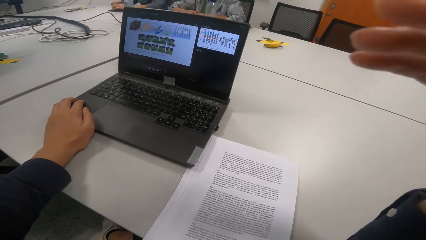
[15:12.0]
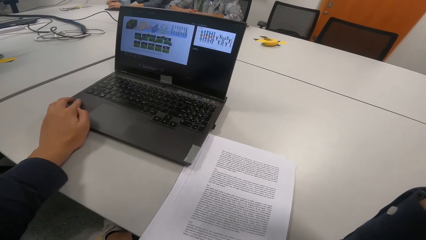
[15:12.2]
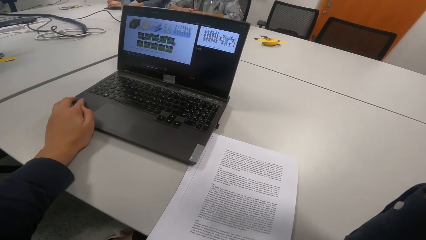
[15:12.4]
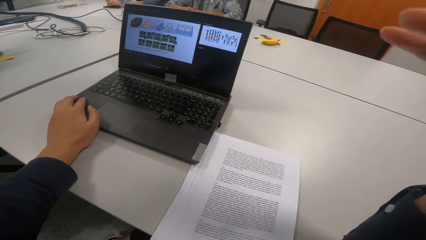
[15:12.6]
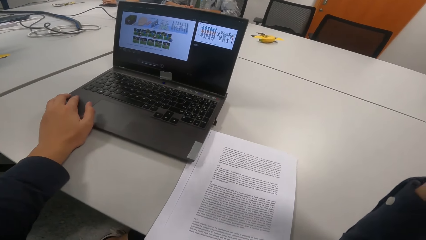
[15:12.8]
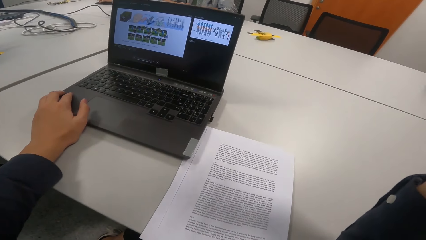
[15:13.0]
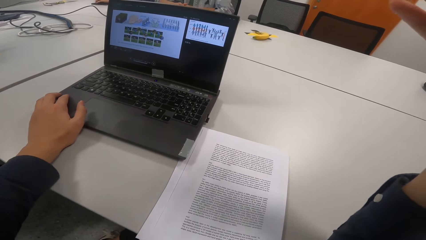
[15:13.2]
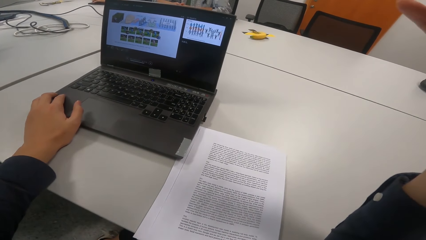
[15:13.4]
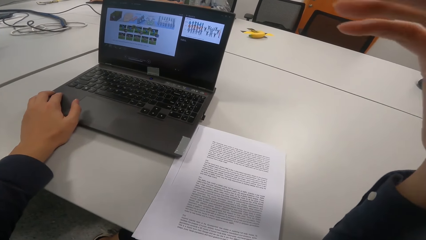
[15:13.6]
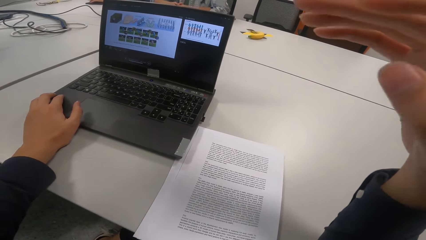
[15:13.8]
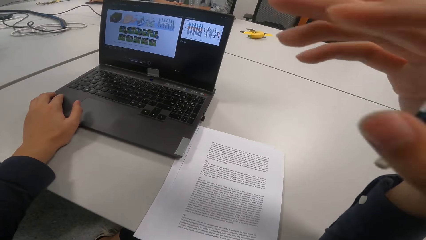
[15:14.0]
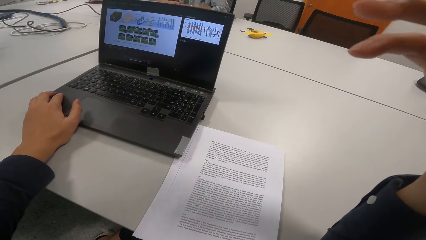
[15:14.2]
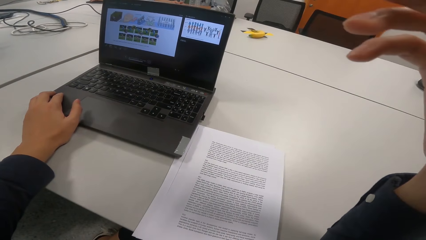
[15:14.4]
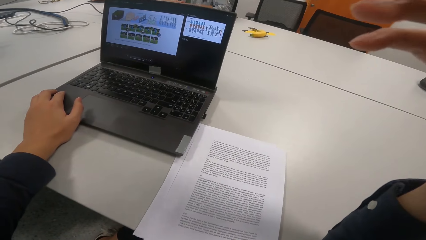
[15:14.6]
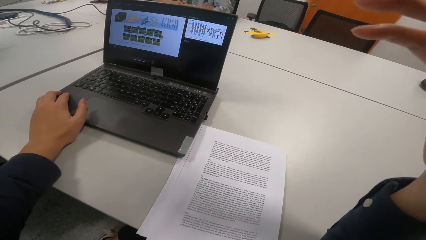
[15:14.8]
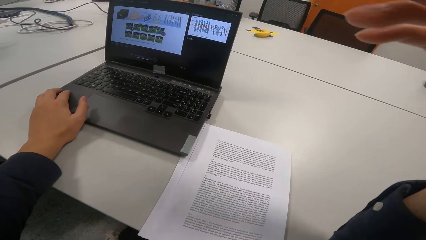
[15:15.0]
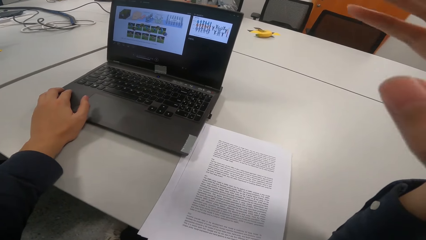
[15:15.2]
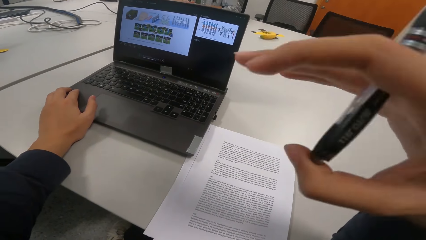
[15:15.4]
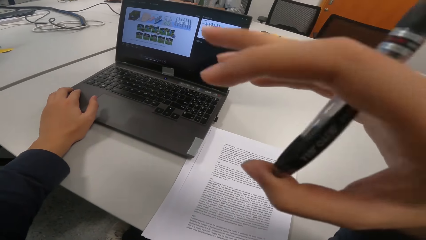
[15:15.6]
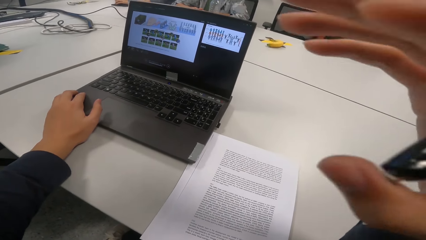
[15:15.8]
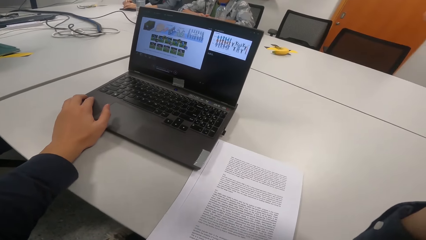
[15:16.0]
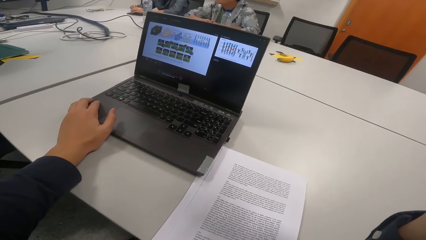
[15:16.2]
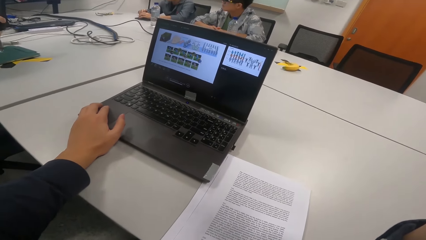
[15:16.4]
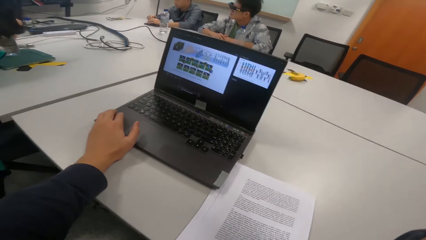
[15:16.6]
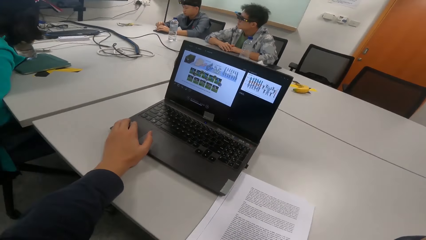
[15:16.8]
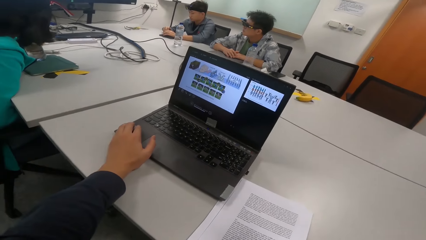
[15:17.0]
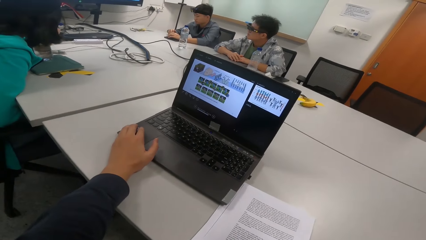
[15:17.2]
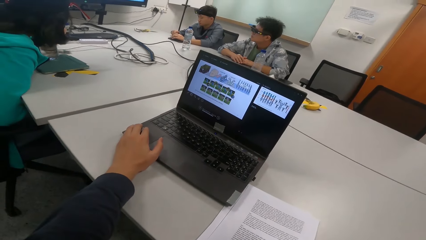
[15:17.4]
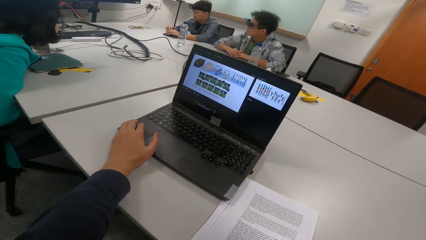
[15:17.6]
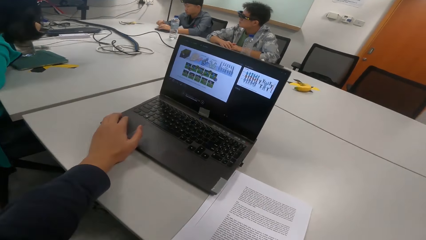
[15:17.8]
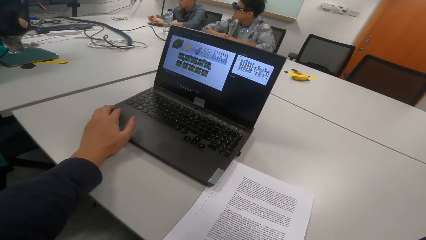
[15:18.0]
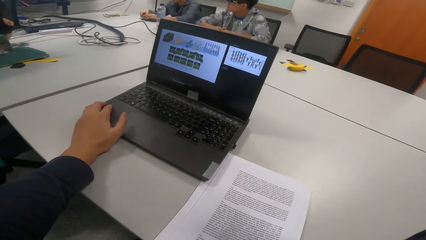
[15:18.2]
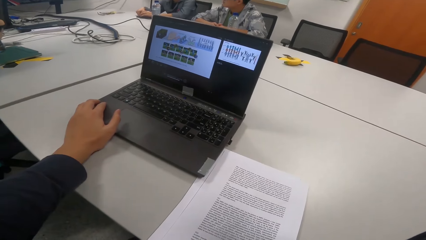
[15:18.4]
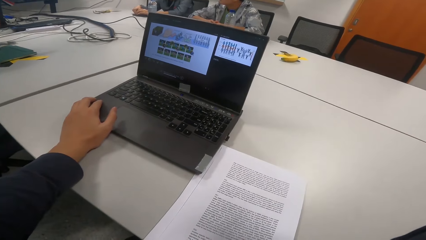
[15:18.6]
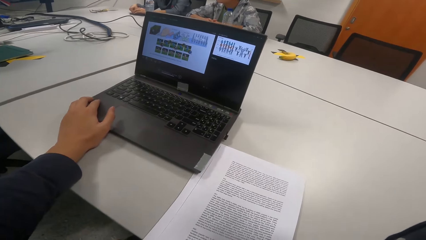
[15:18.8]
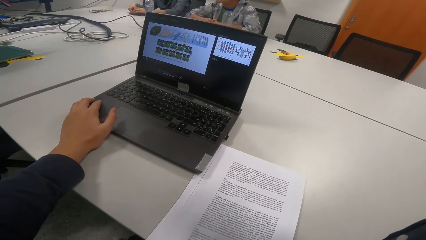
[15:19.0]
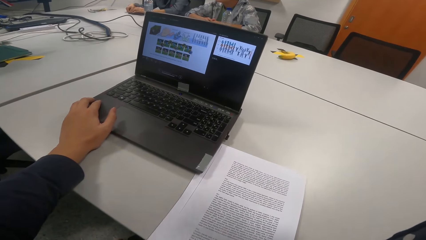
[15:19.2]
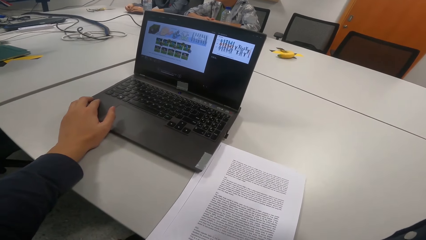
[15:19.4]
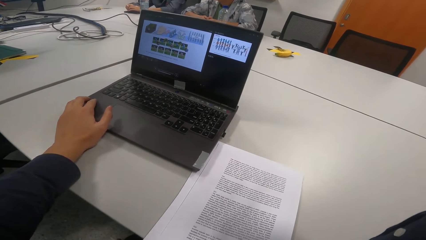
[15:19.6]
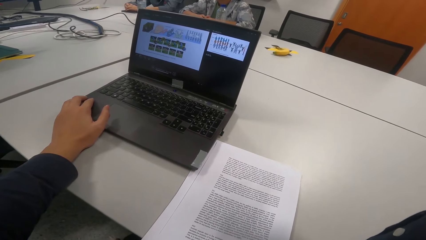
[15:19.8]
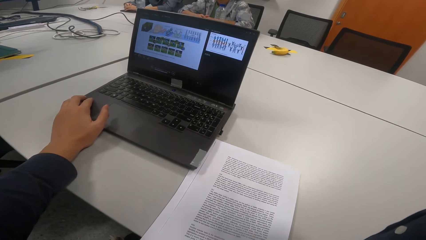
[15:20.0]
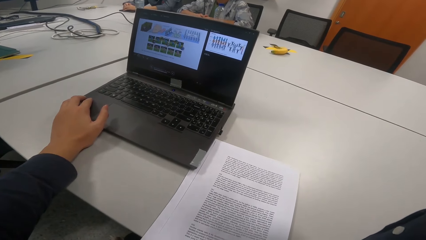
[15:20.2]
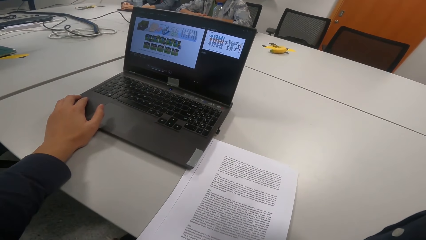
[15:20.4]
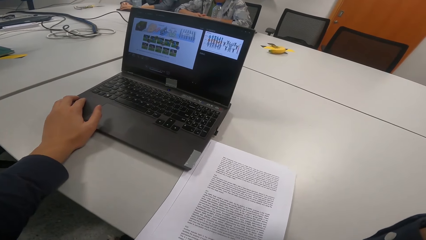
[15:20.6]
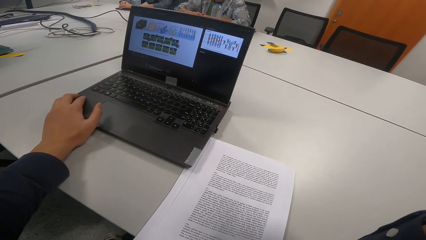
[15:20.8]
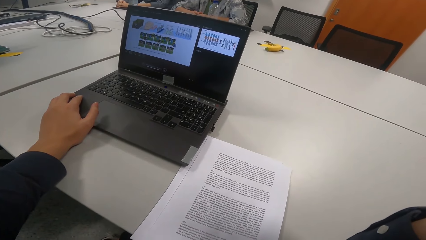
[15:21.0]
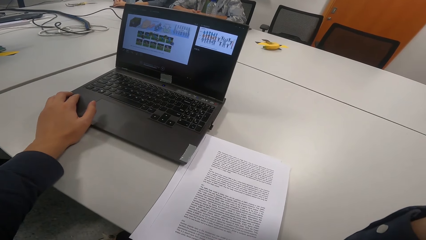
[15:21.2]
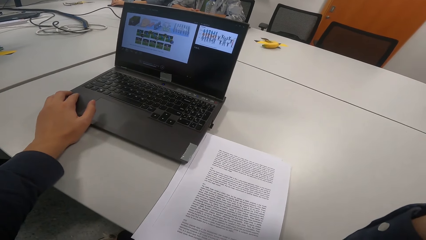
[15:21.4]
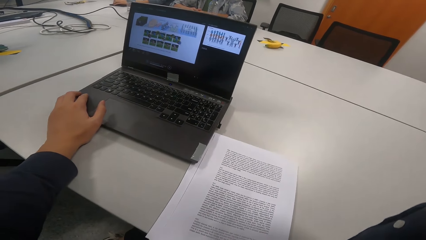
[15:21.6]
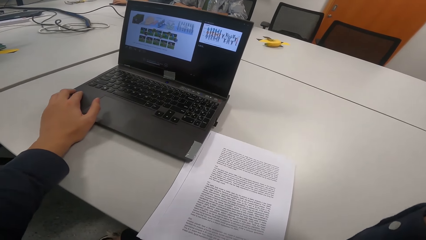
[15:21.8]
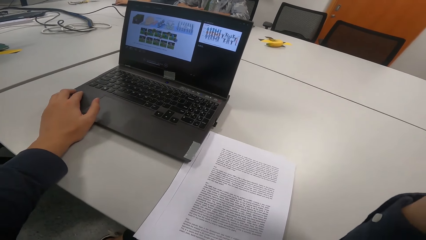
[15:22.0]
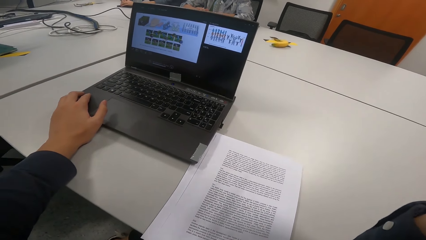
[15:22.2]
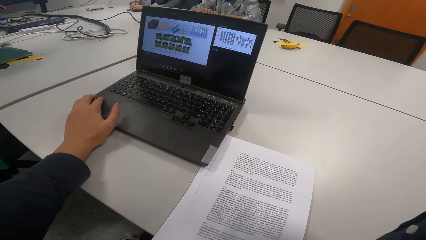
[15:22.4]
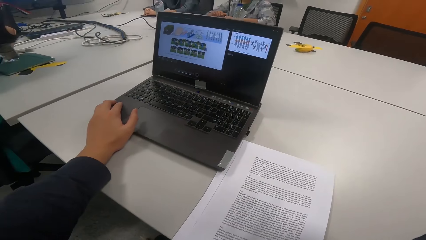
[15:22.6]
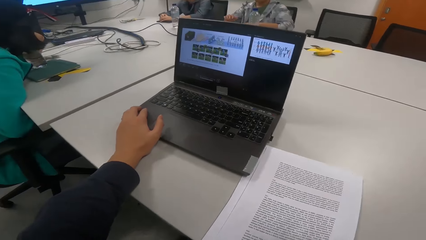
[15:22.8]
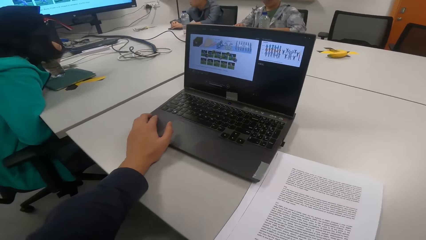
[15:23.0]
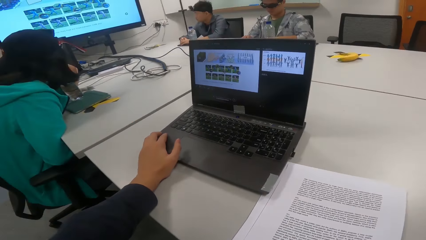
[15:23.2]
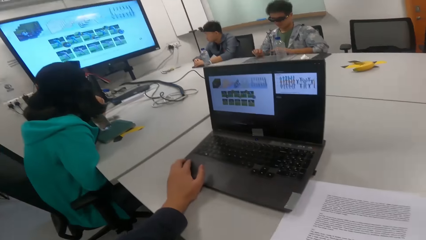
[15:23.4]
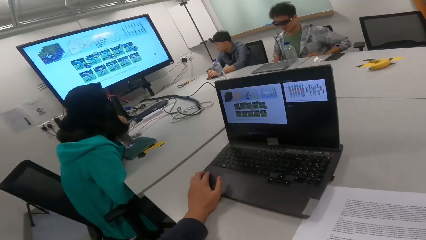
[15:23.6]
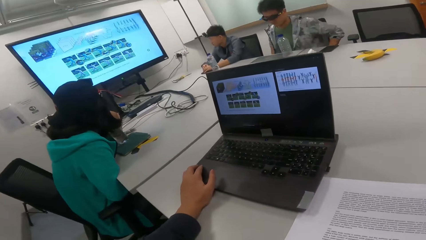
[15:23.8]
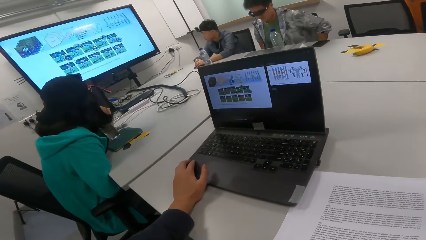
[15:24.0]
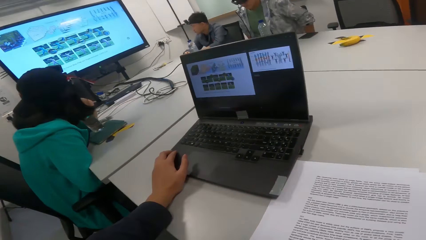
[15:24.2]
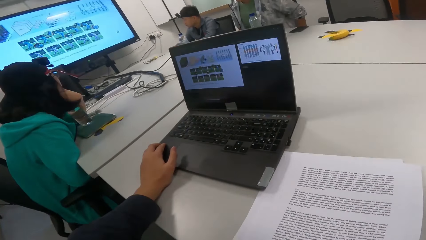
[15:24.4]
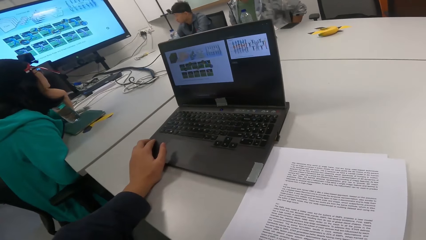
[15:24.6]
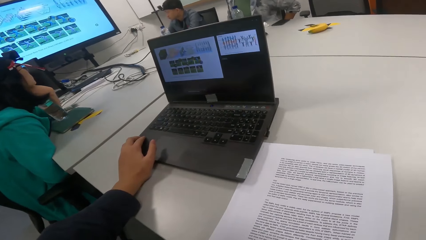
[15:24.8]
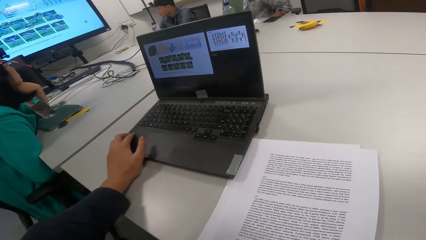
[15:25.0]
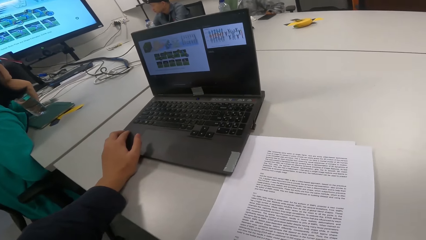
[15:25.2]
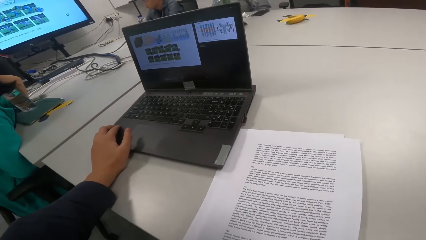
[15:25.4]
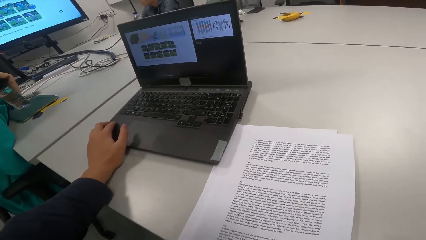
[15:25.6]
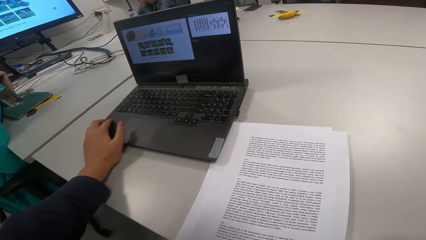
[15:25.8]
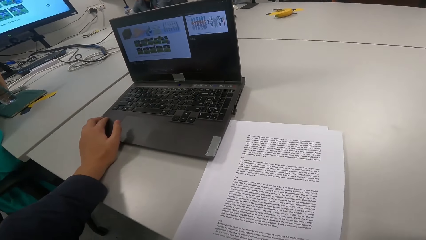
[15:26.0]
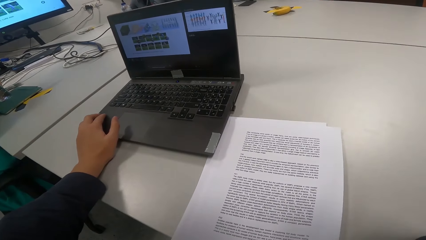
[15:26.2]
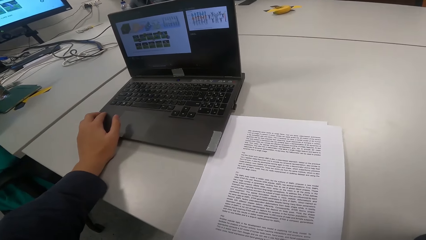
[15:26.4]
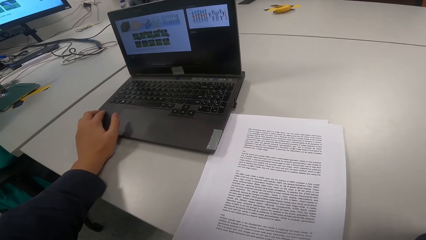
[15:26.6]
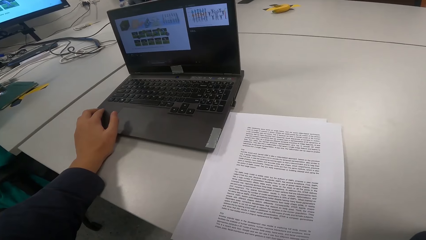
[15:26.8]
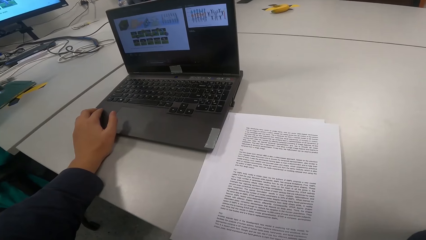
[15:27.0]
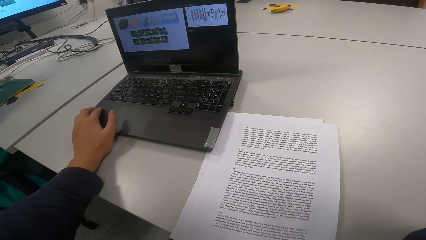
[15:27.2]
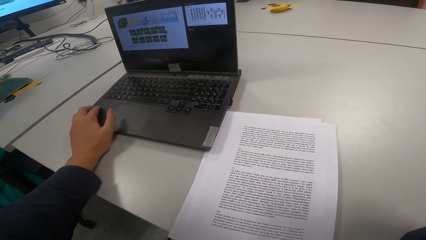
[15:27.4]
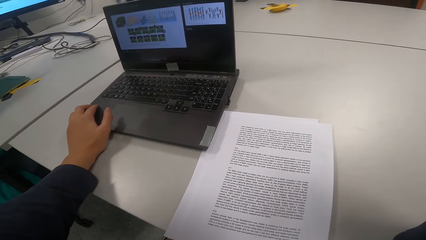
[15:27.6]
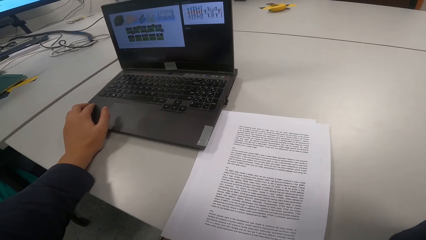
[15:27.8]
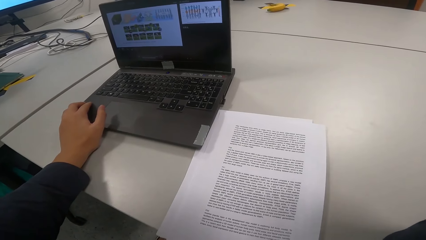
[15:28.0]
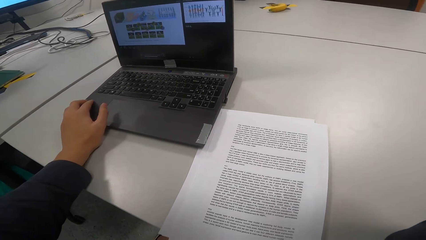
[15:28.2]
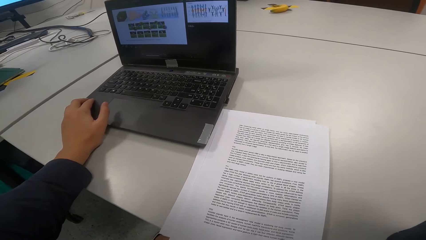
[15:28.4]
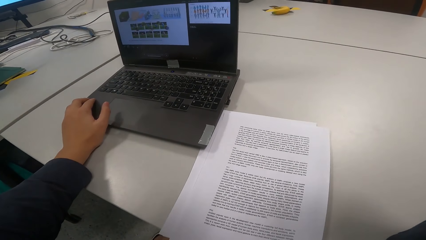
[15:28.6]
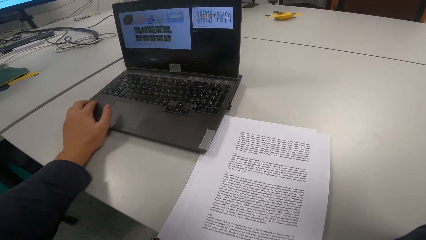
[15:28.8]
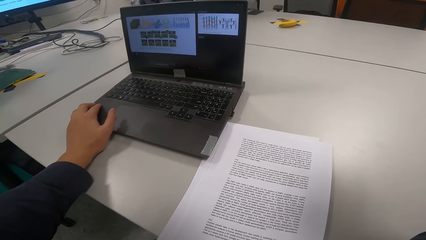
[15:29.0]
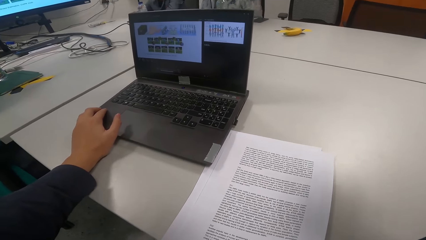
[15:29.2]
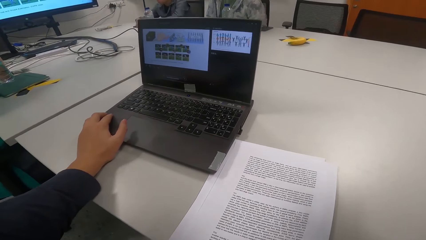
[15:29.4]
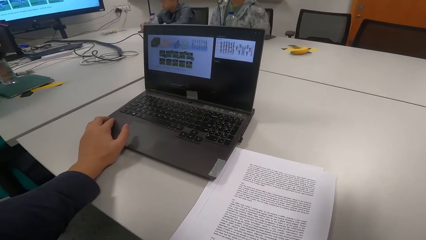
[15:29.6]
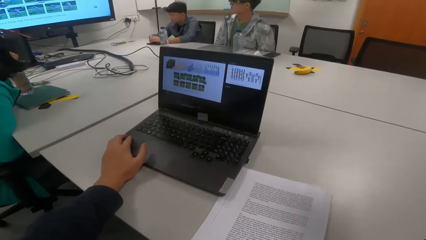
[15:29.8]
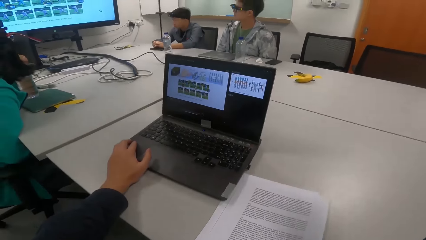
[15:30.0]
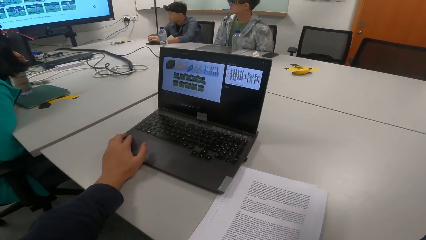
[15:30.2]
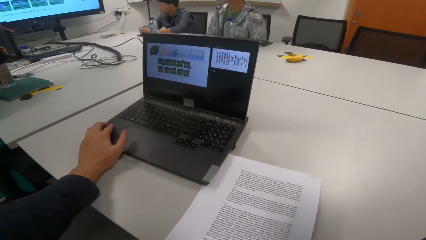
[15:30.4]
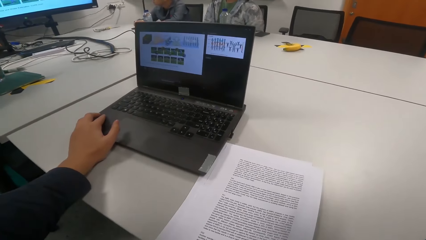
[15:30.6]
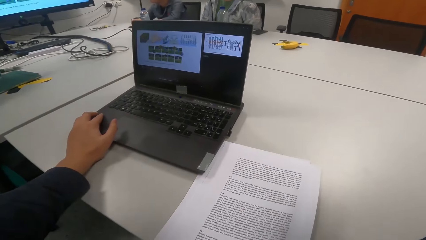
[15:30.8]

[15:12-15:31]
The camera wearer shakes hands. A man adjusts the sitting position.
